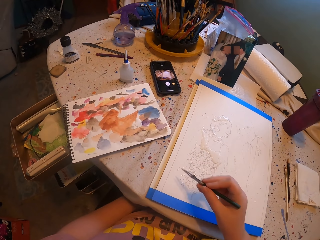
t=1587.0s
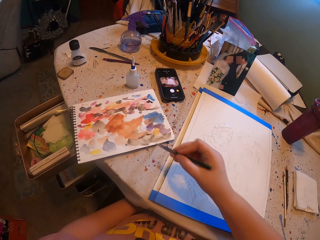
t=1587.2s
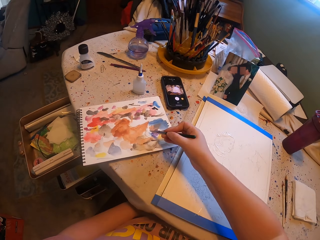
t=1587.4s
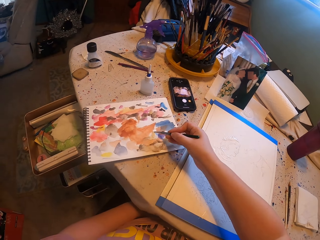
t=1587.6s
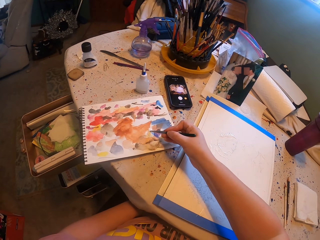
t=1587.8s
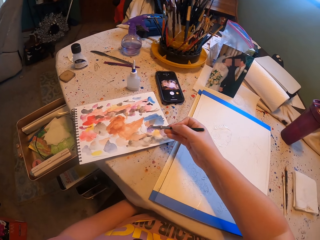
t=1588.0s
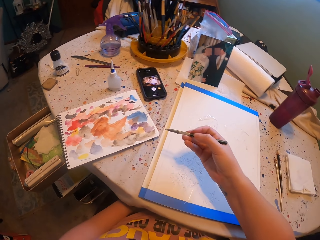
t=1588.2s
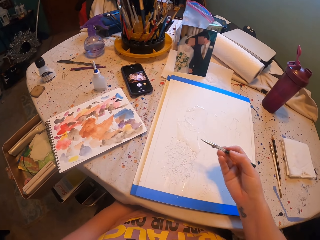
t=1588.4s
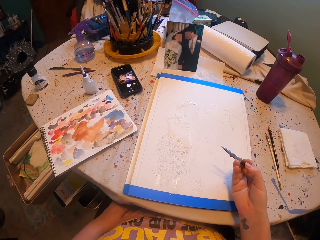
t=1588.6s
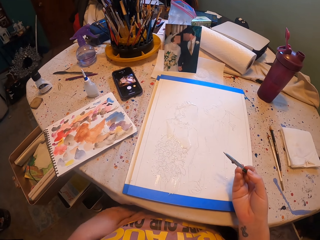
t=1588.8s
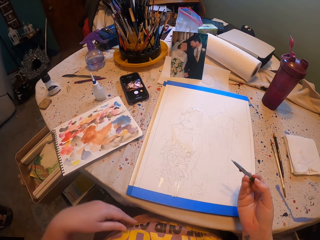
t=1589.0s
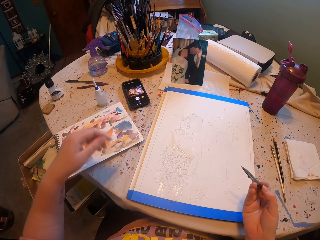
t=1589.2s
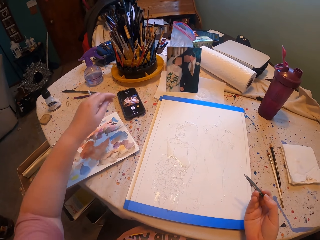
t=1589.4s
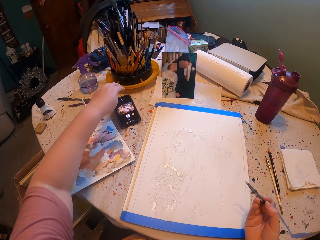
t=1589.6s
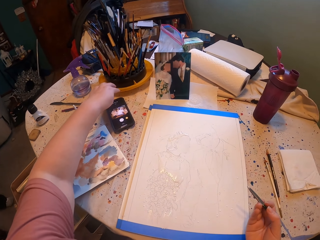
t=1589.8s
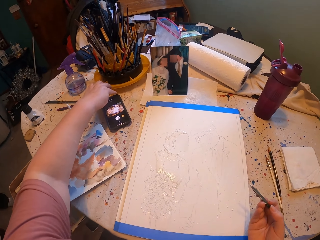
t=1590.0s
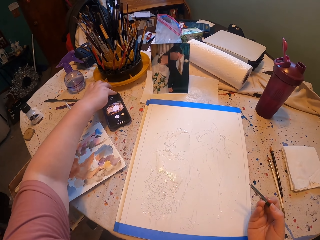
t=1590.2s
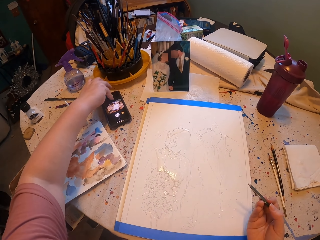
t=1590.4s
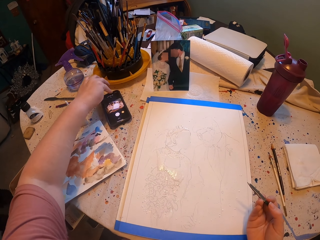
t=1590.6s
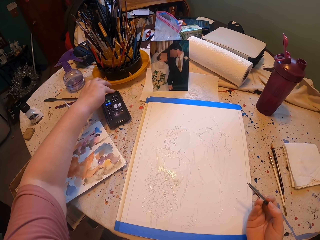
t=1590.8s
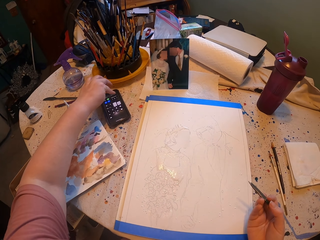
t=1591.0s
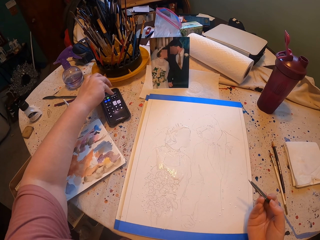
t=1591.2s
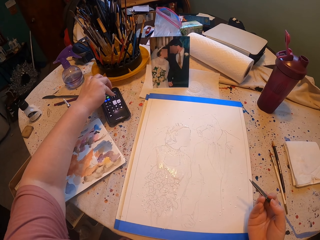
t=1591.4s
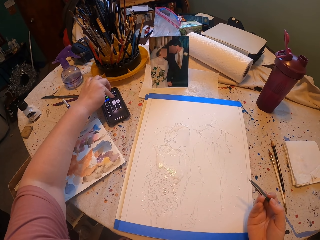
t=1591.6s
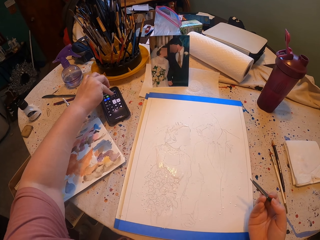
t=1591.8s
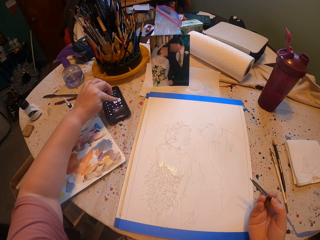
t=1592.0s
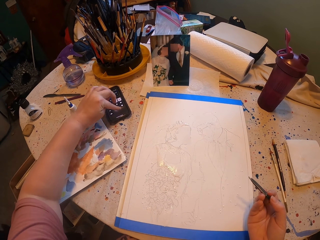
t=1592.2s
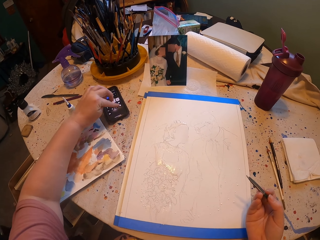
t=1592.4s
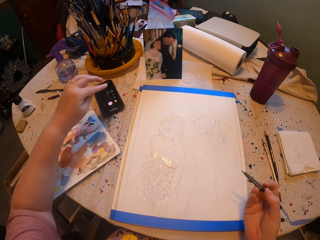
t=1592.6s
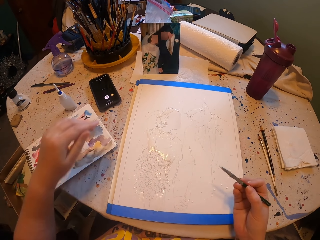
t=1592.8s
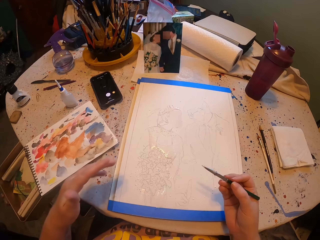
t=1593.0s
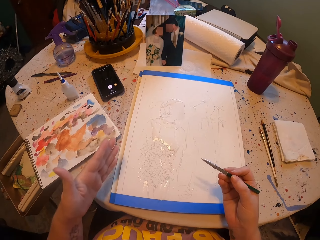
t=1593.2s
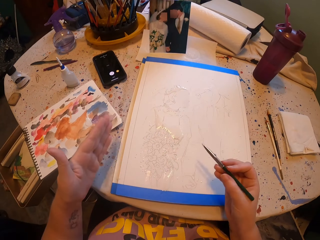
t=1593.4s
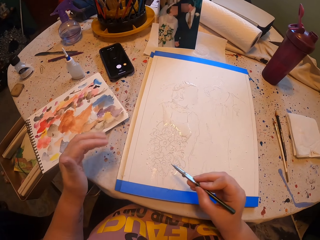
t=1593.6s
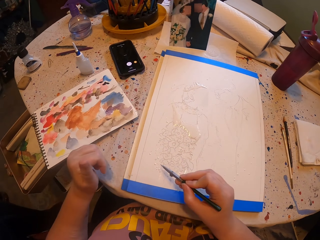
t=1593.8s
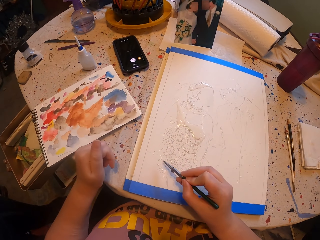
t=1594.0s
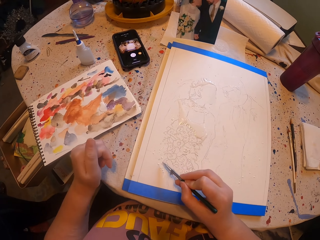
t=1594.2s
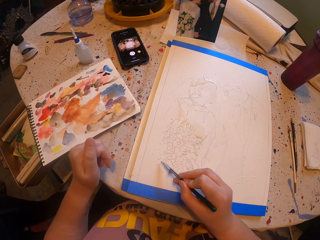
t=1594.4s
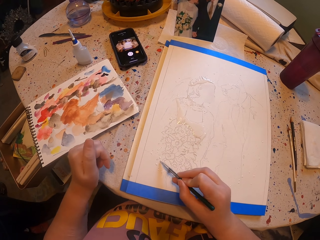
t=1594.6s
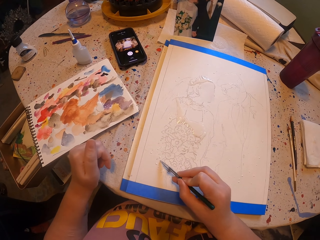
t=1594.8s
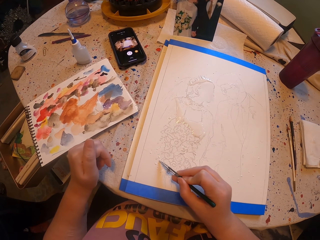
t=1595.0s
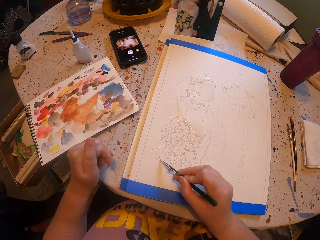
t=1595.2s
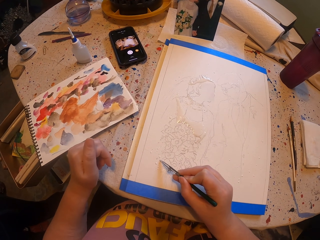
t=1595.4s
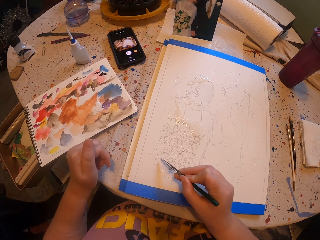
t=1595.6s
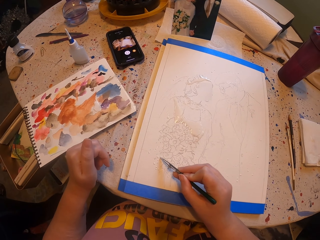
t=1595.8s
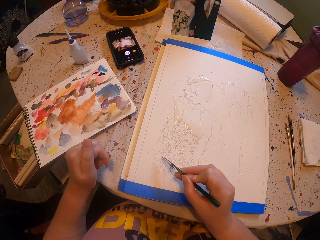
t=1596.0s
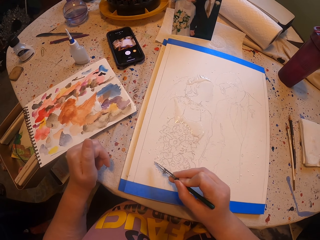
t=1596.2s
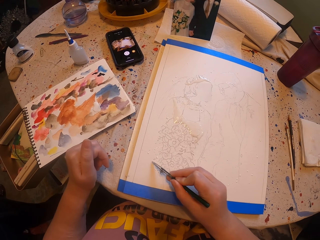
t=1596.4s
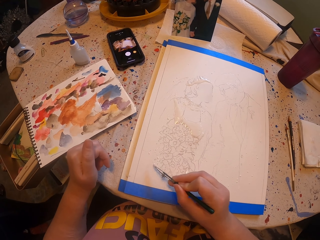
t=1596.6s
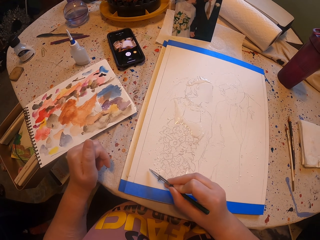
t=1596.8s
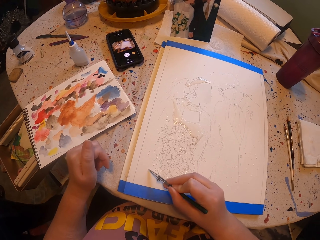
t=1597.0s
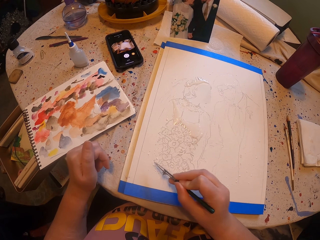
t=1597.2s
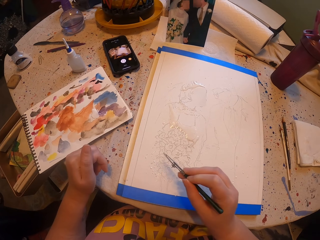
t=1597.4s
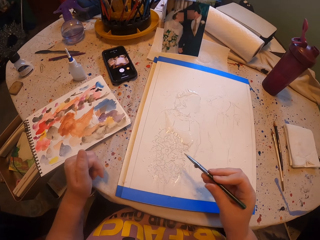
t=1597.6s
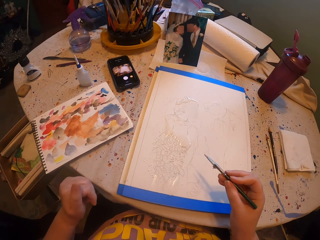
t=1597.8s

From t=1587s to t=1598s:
The camera wearer rubs a pen brush on the ink paper. He operates a phone and touches the phone with his right hand. He paints a picture with the pen brush on the piece of paper.

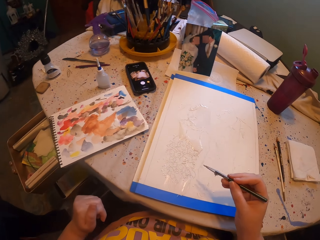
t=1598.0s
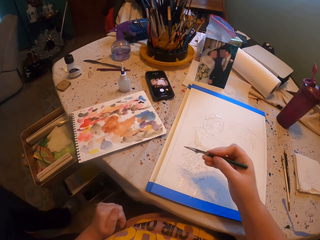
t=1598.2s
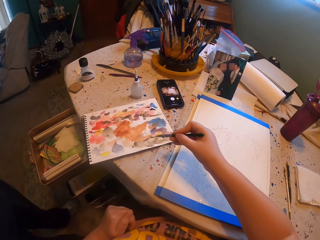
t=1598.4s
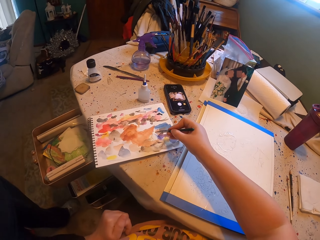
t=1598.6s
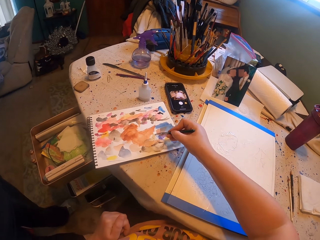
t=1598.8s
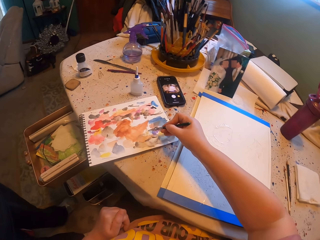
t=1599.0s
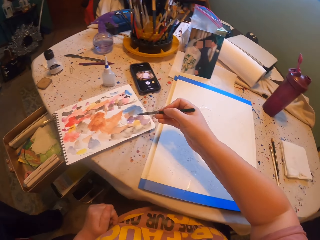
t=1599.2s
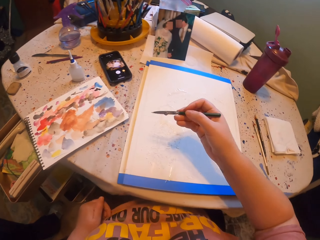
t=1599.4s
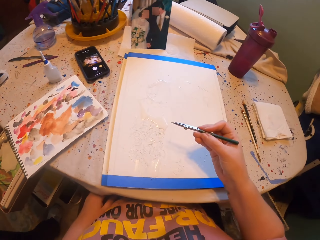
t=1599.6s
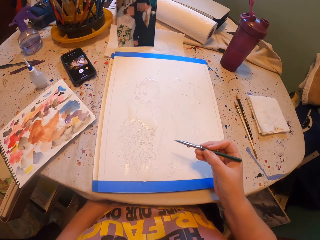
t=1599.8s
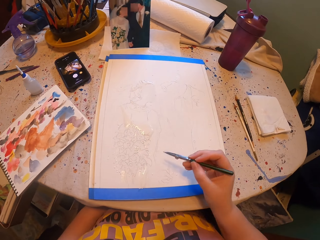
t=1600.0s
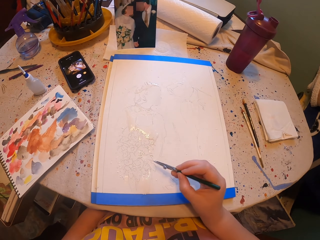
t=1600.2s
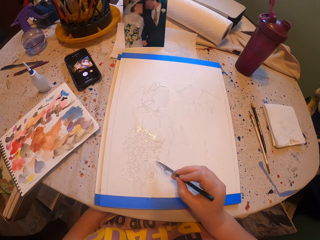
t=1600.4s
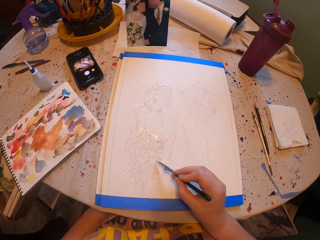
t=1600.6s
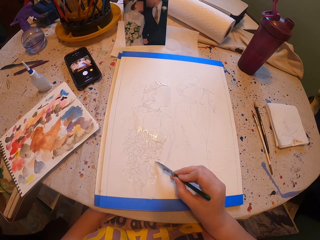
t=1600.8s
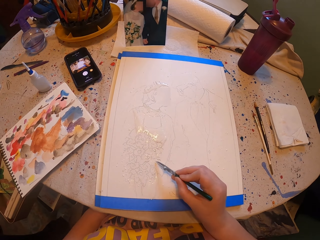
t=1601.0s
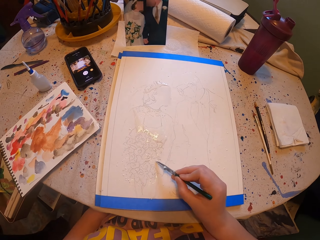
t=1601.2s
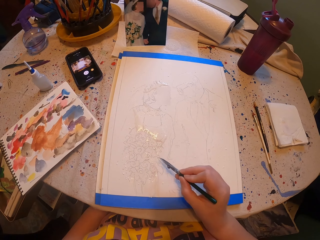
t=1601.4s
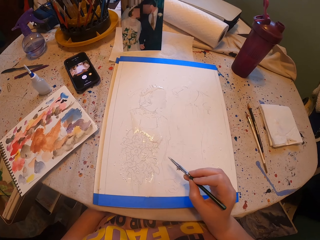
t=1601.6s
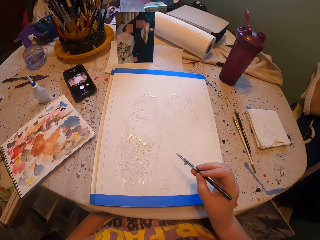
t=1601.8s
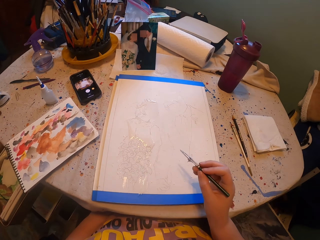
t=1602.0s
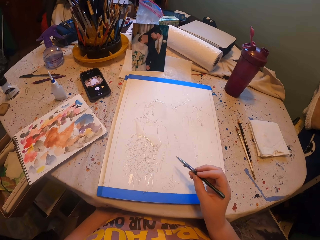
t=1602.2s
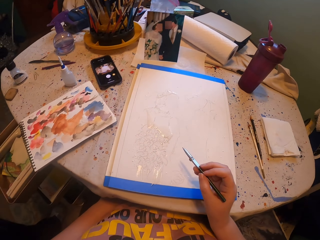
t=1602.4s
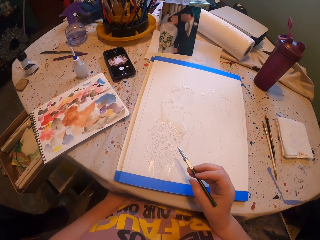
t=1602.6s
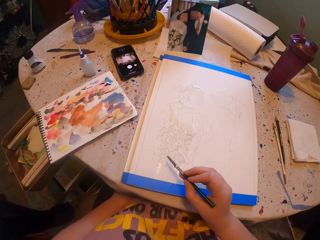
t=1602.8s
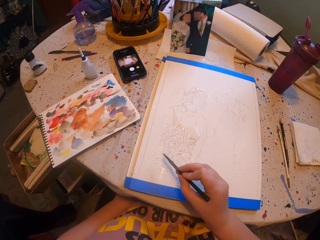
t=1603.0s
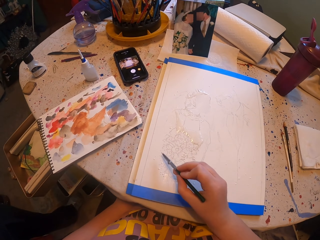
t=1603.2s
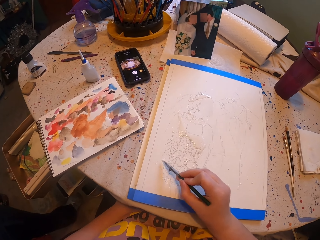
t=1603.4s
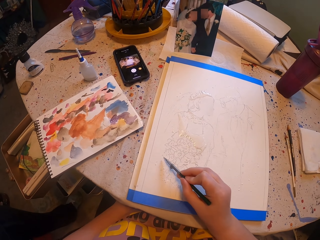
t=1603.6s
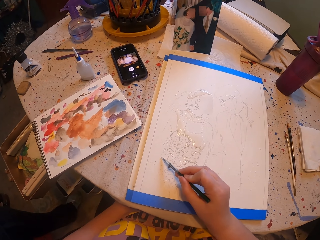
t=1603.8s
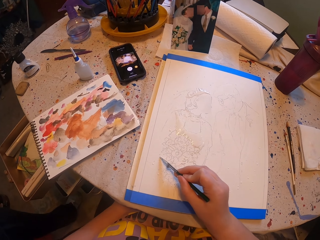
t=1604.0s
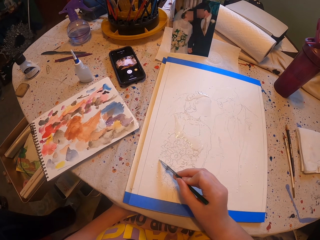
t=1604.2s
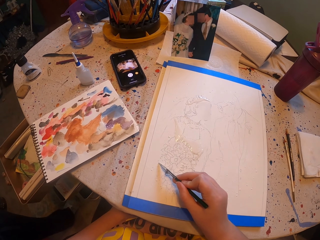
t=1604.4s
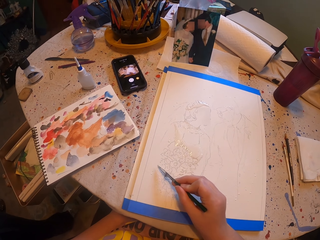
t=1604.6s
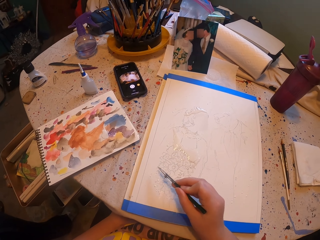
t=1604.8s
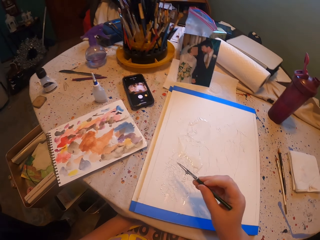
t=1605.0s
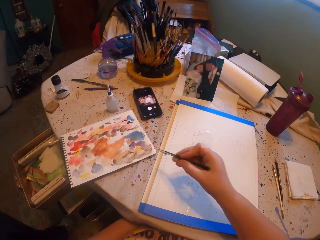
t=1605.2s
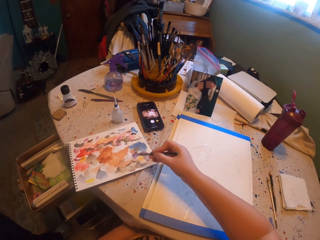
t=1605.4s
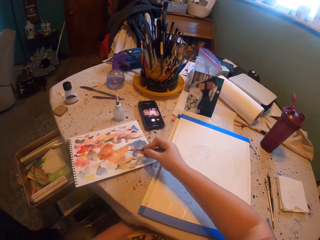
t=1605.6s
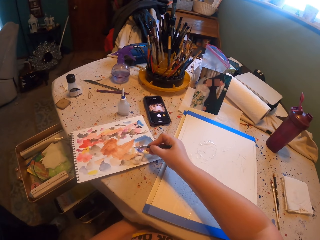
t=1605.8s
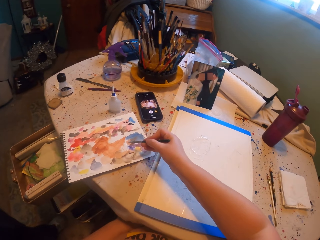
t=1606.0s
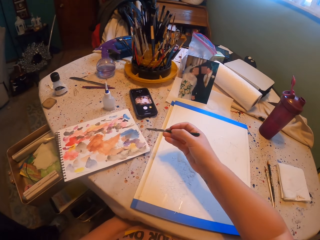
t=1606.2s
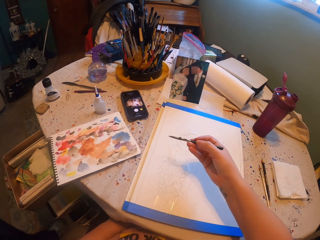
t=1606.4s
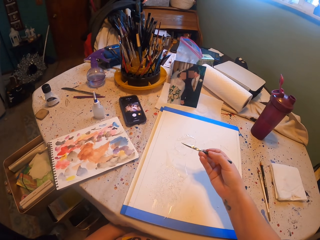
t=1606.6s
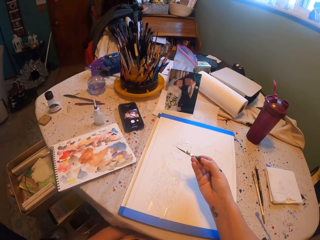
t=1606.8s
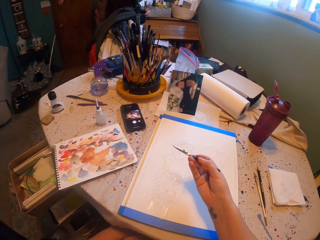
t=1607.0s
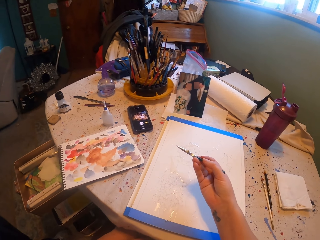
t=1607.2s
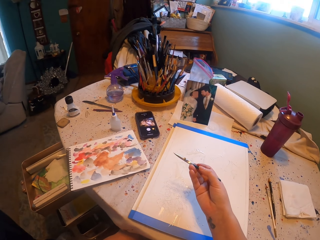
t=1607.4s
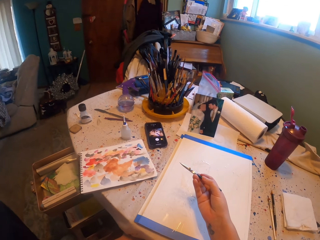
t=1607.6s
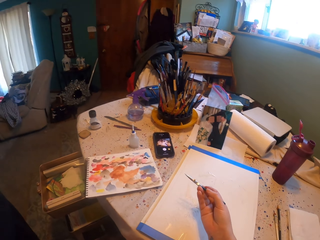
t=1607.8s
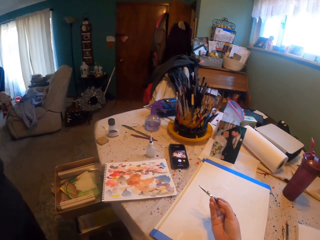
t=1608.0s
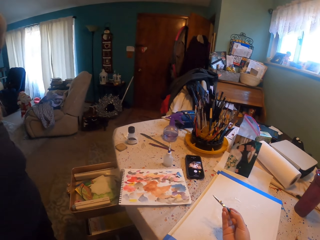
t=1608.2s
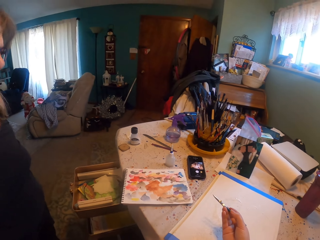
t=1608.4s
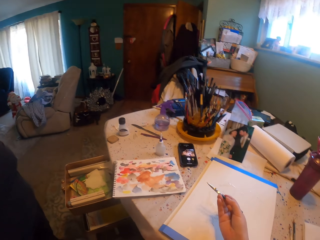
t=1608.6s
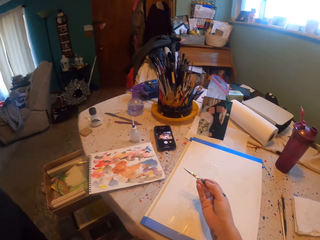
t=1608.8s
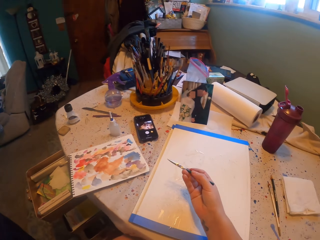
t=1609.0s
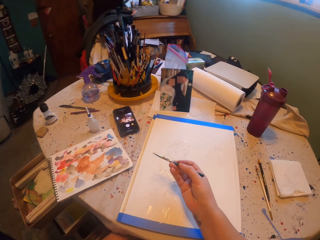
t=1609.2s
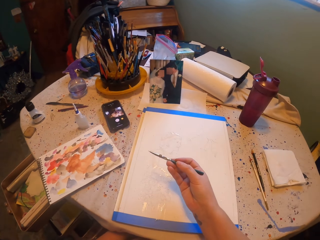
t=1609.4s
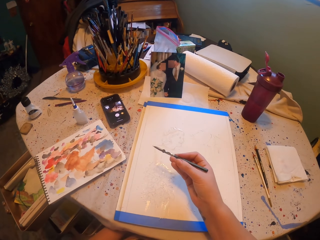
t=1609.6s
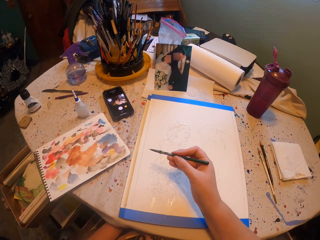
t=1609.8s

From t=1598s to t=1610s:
The camera wearer rubs a pen brush on the ink paper. They paint a picture with the pen brush. They rub the pen brush on the ink paper.
